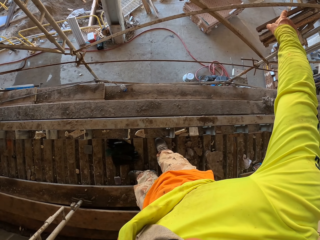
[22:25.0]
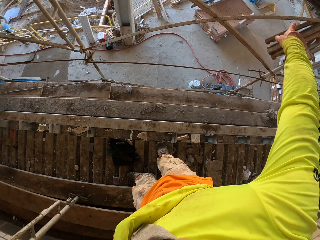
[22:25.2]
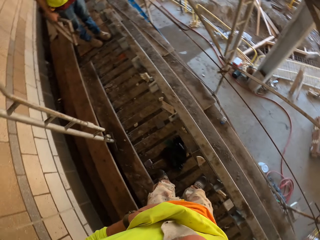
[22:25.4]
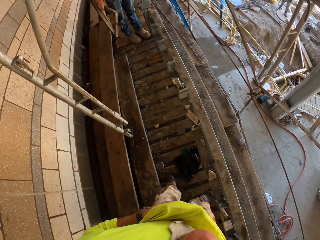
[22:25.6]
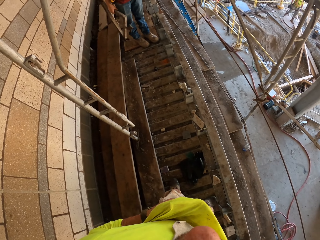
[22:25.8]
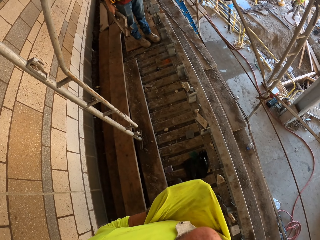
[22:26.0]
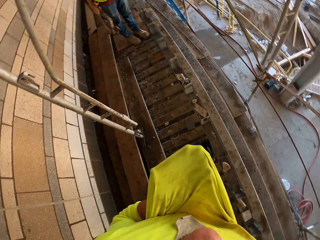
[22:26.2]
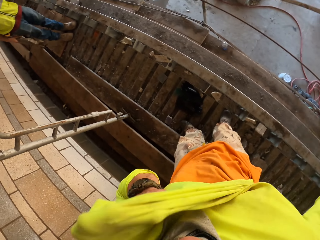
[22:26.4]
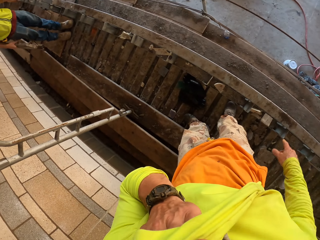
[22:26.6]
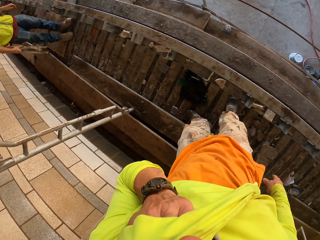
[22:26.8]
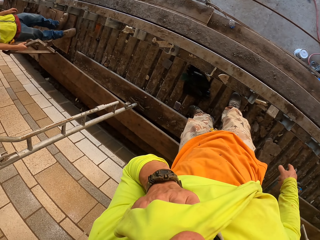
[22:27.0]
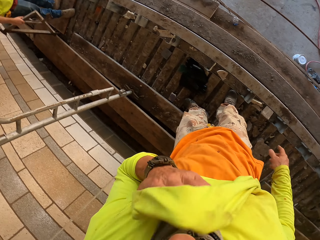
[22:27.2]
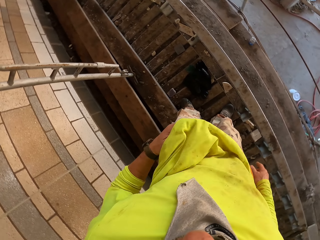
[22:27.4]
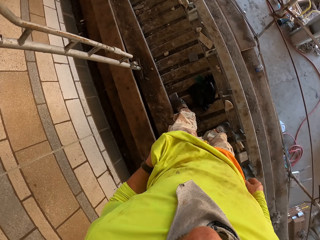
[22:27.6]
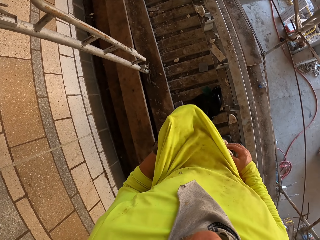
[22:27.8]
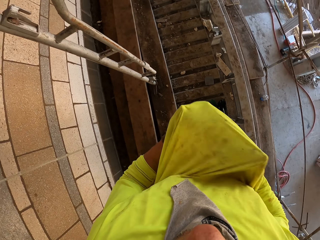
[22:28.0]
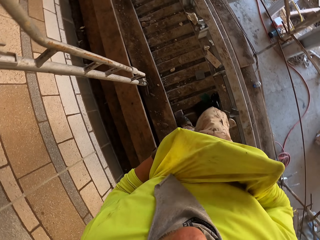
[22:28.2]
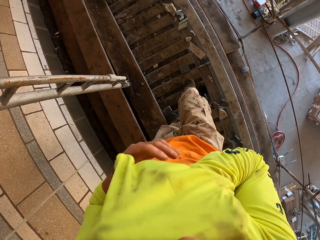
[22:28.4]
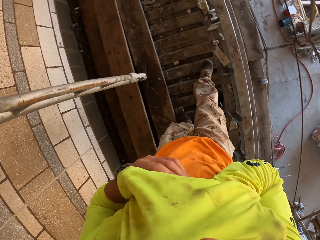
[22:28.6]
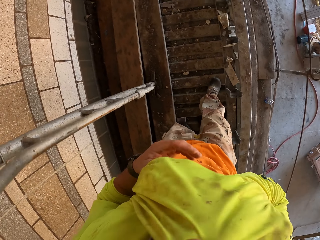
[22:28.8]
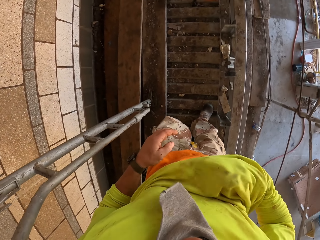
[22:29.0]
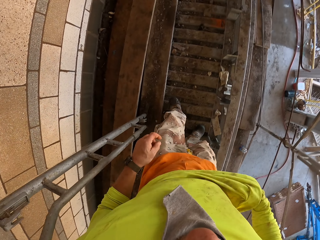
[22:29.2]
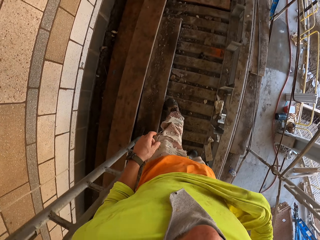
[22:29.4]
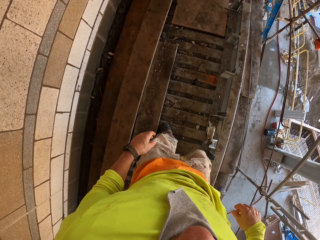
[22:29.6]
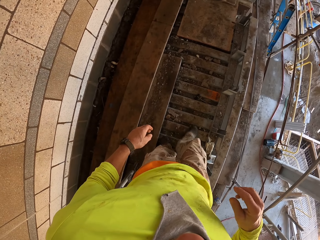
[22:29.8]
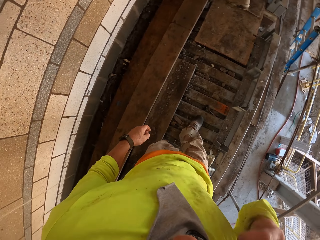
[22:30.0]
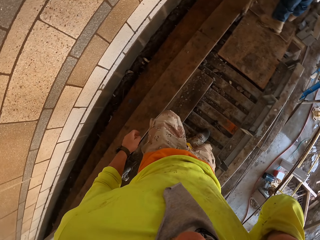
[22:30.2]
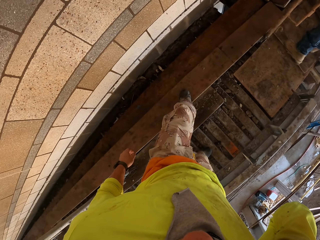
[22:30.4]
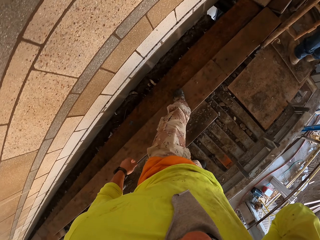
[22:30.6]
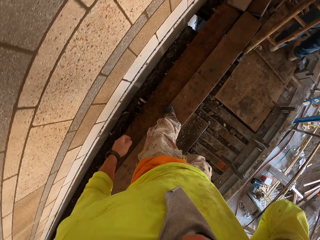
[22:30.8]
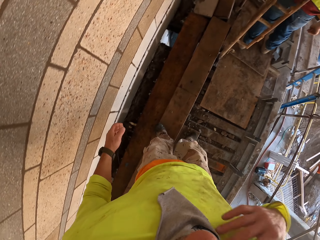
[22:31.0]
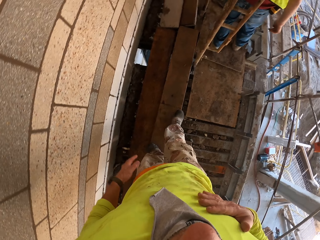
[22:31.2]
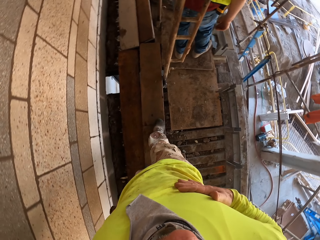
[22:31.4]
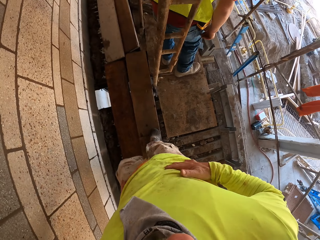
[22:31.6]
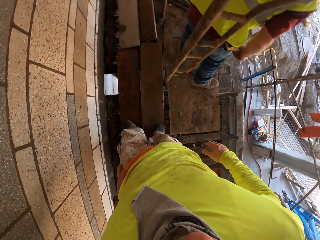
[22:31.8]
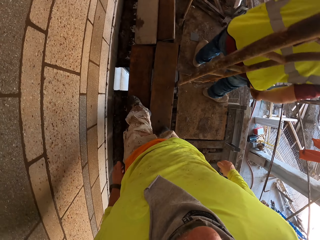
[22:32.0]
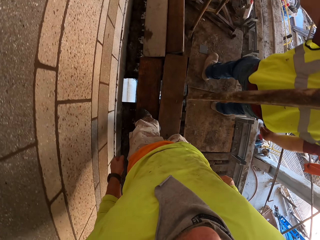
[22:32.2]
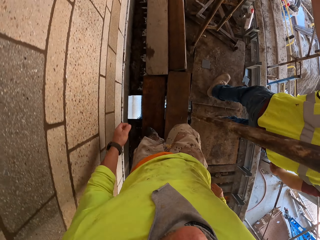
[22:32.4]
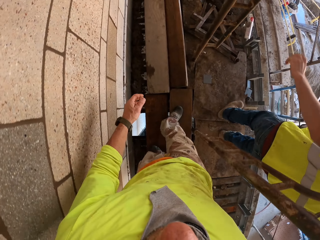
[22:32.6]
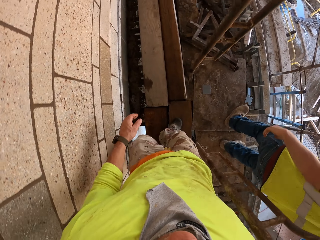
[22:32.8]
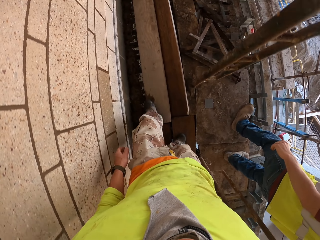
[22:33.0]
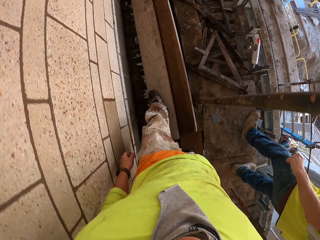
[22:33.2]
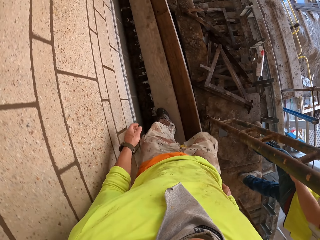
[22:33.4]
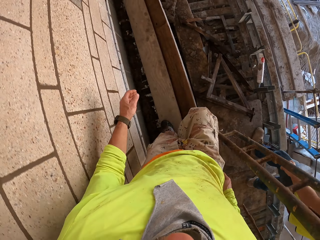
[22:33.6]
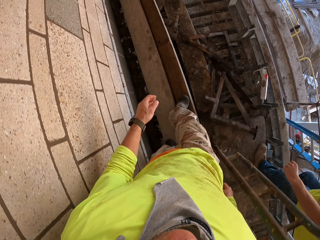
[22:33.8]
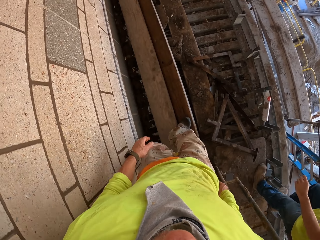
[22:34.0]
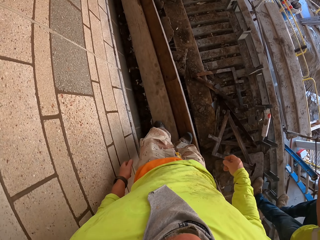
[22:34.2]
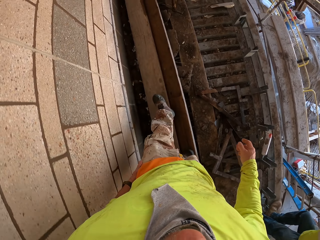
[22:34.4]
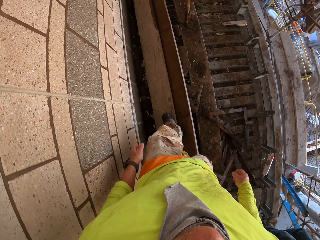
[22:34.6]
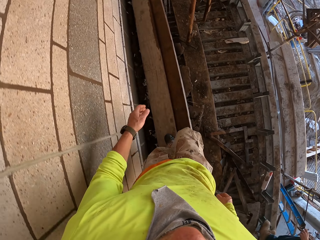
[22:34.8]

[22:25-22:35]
The camera wearer turns to the side. They talk to a man. They wipe a face with a cloth. They lift the sweater. They turn to the side. They walk around.

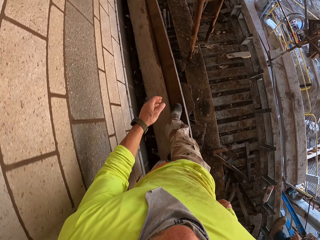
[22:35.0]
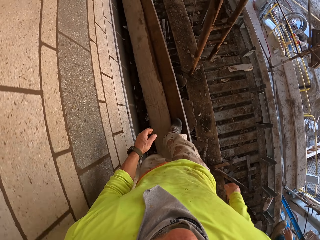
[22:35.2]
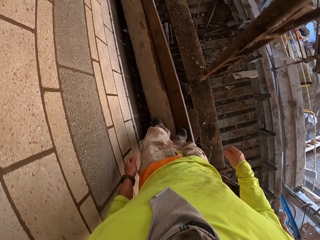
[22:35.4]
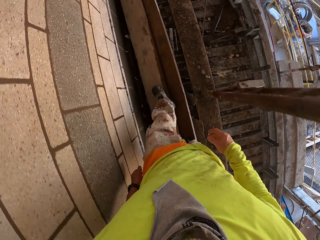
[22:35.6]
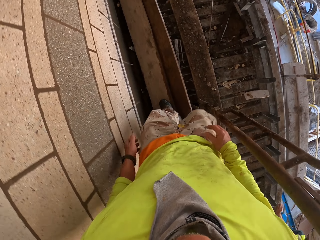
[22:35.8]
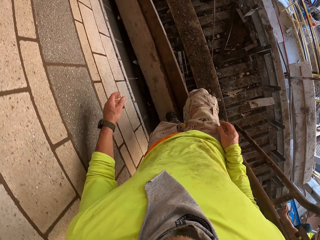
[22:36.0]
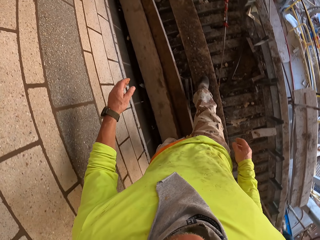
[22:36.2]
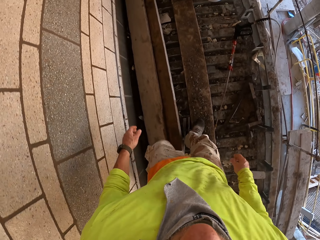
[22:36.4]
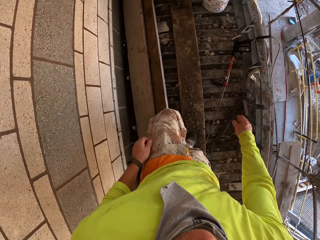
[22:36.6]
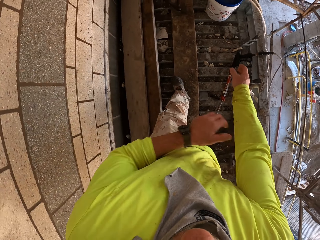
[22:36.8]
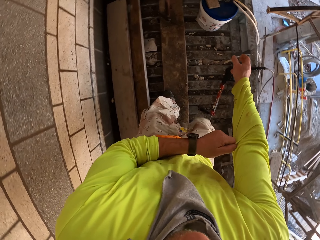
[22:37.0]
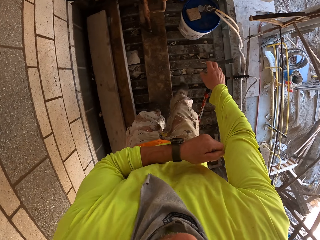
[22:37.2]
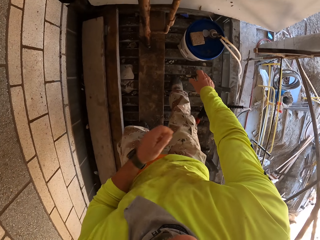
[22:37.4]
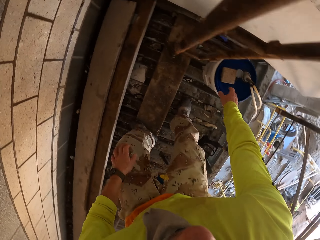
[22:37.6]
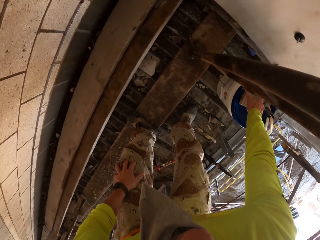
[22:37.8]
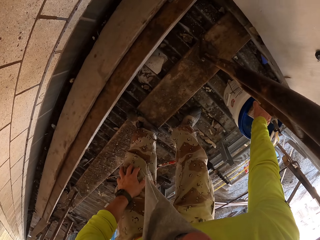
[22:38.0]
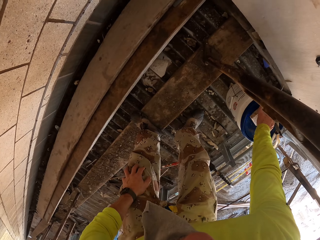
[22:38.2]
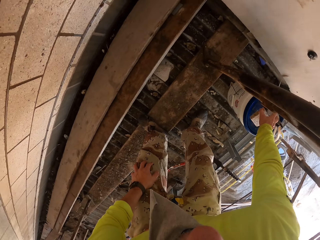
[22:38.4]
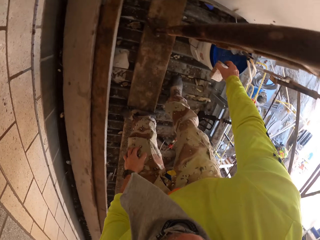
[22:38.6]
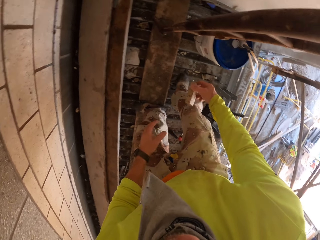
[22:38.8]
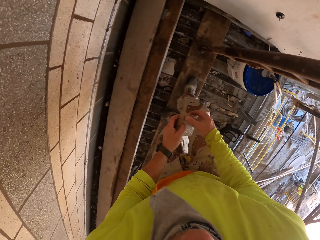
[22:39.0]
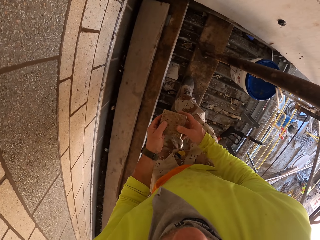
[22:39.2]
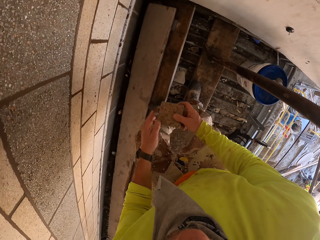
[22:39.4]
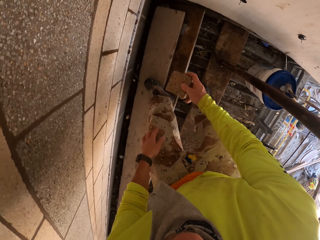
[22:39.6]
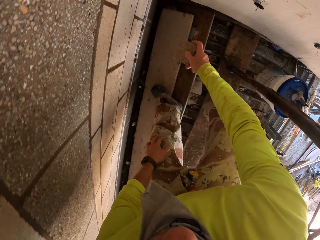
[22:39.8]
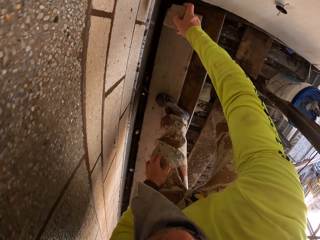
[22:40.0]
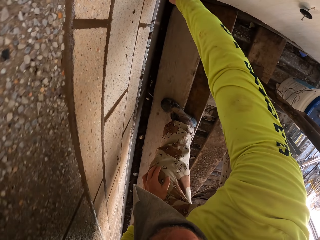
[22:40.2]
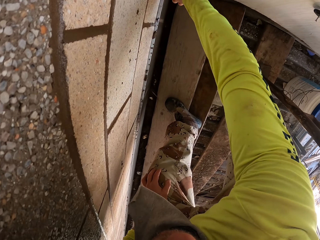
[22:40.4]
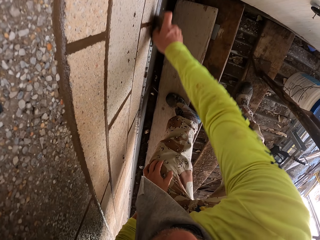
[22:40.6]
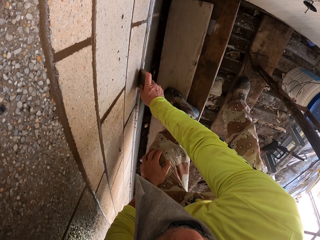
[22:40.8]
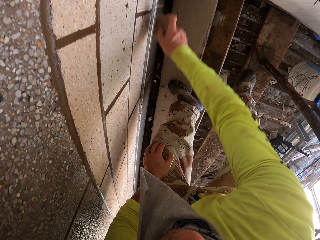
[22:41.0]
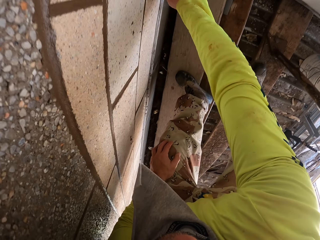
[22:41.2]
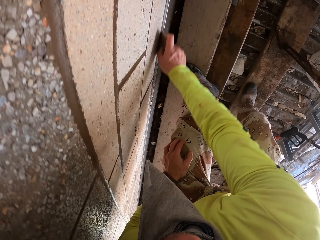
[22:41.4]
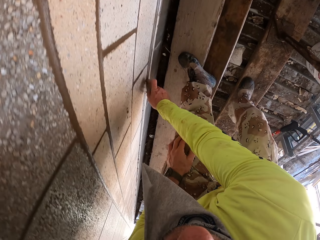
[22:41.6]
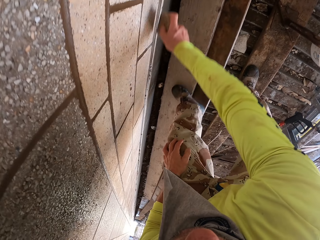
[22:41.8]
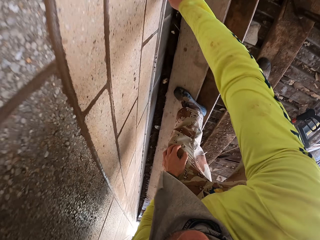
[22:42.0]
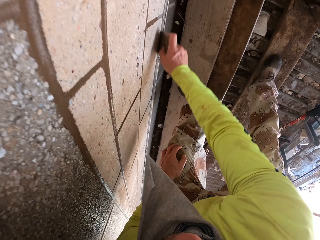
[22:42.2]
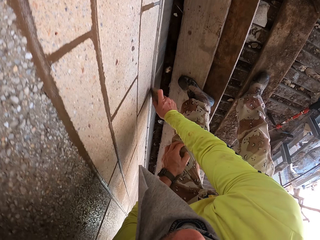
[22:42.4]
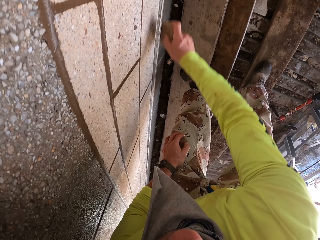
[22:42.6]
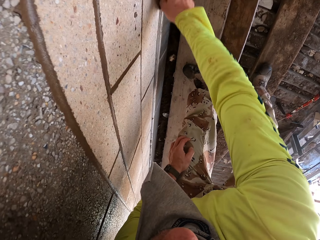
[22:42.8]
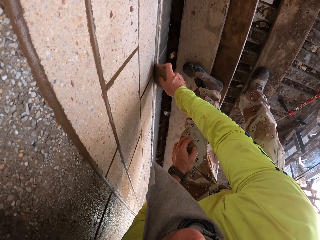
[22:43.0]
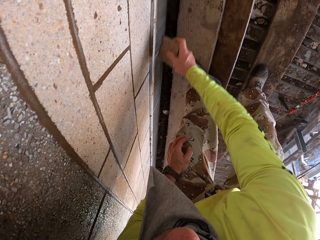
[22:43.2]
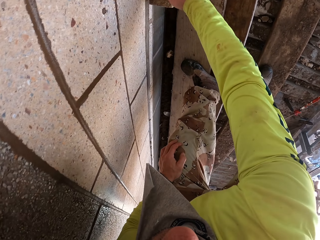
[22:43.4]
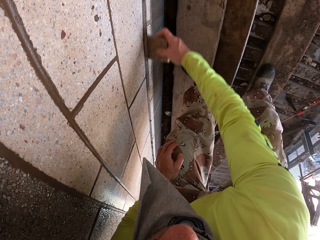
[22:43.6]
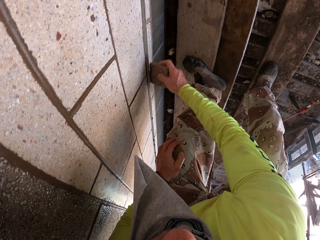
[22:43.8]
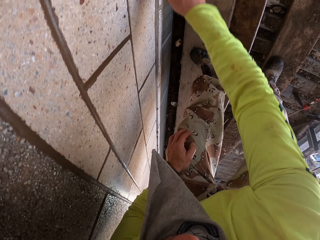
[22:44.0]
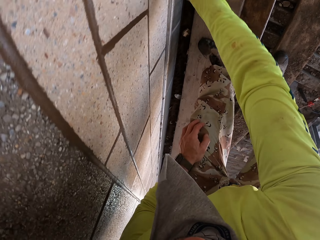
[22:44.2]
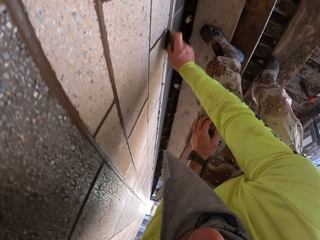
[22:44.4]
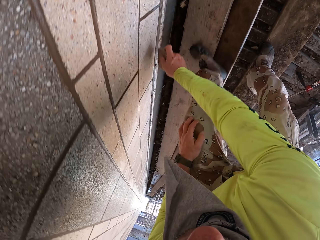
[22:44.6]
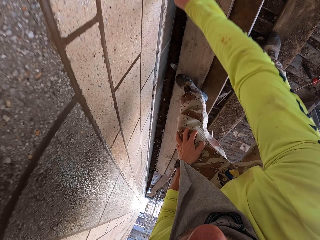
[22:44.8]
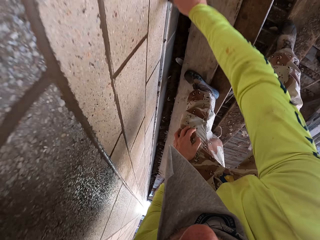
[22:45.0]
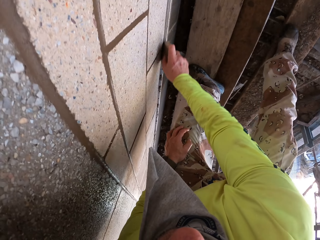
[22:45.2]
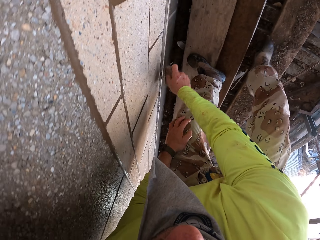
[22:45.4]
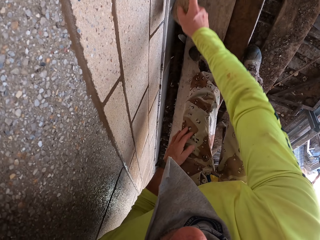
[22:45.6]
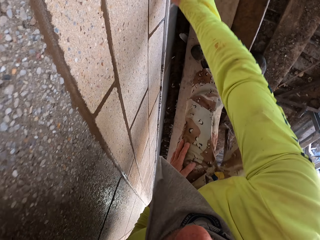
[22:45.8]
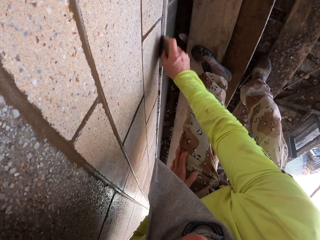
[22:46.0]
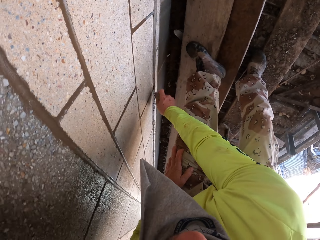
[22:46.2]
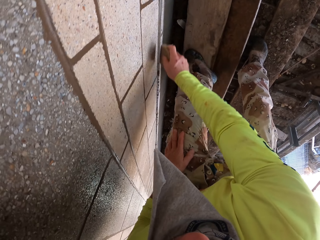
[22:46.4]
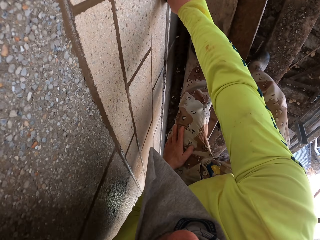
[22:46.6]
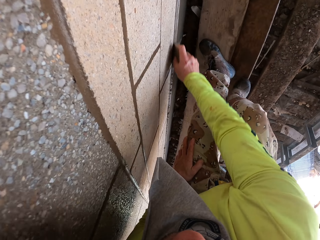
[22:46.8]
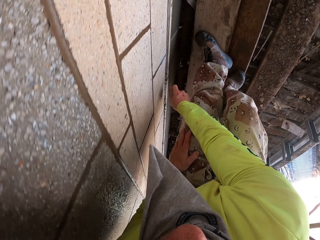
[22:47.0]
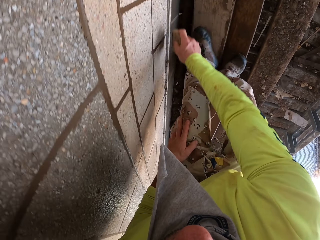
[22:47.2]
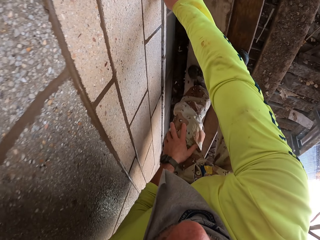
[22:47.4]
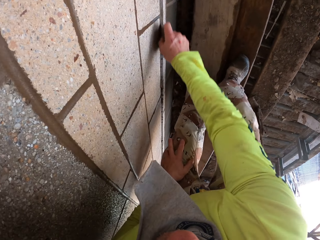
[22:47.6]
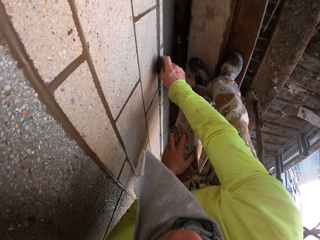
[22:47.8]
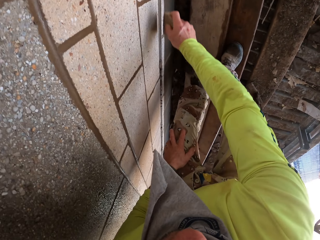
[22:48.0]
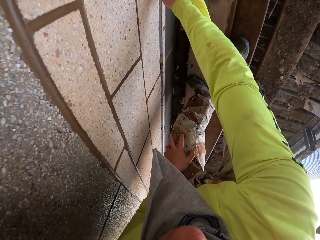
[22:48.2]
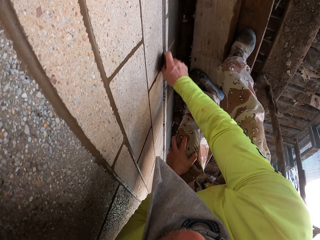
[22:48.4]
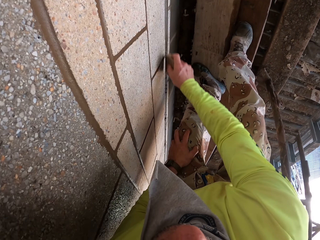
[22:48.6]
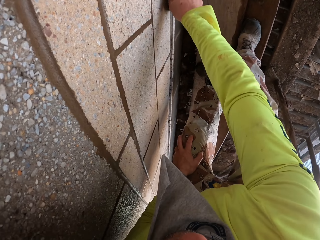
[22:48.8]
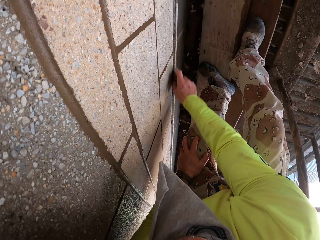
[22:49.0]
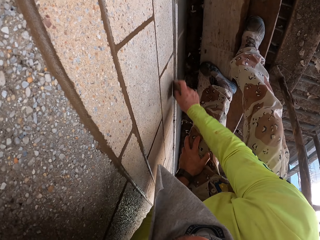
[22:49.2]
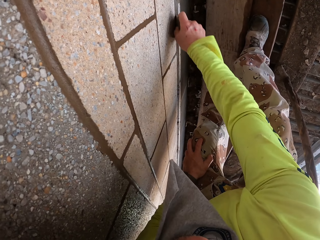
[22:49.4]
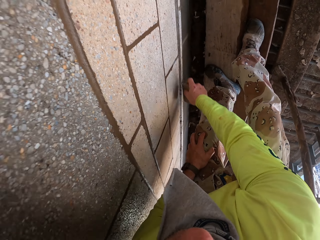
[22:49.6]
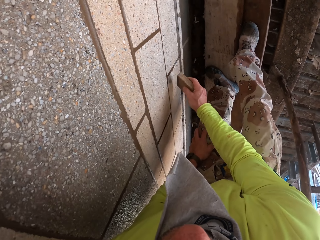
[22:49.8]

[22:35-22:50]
The camera wearer adjusts a cloth. They pick a scrubber on a bucket. They bend down. They scrub a wall with the scrubber. They wipe the wall.
